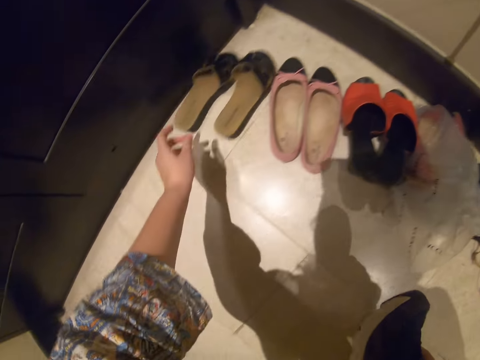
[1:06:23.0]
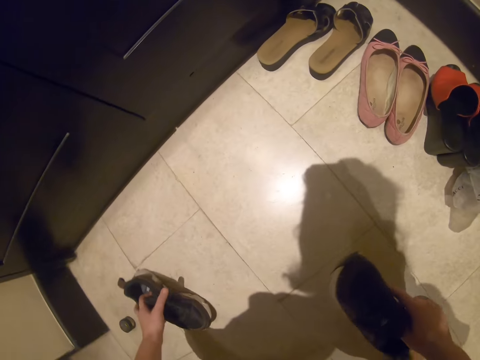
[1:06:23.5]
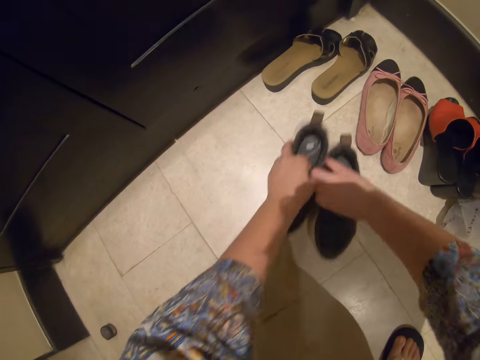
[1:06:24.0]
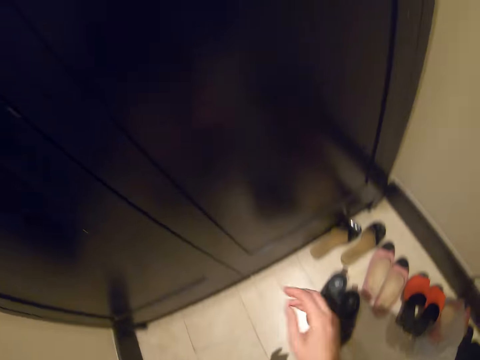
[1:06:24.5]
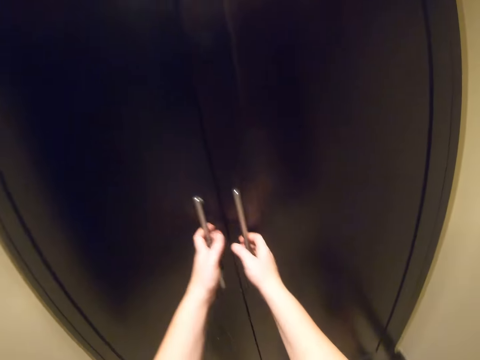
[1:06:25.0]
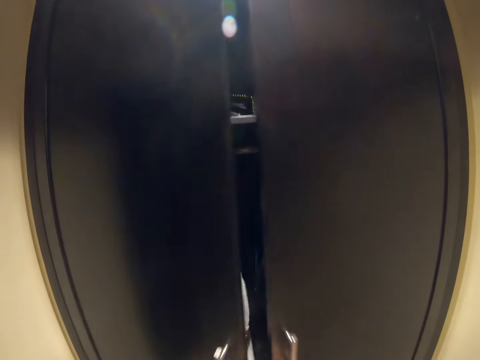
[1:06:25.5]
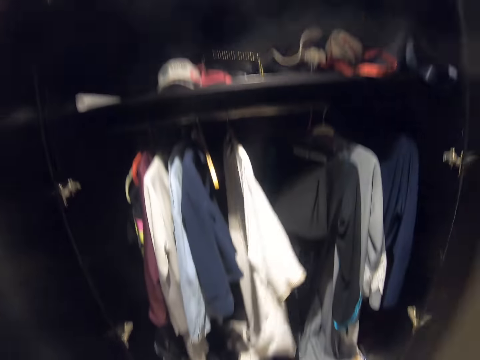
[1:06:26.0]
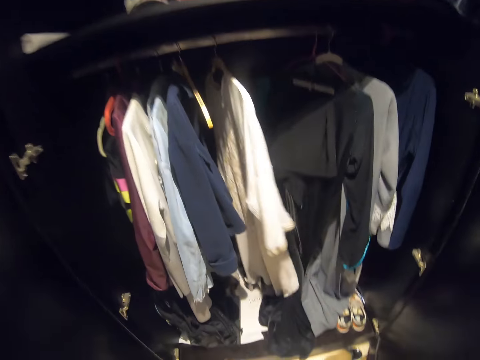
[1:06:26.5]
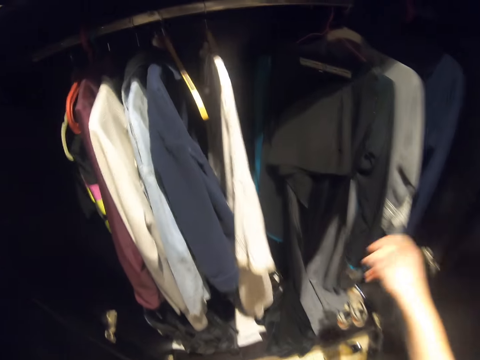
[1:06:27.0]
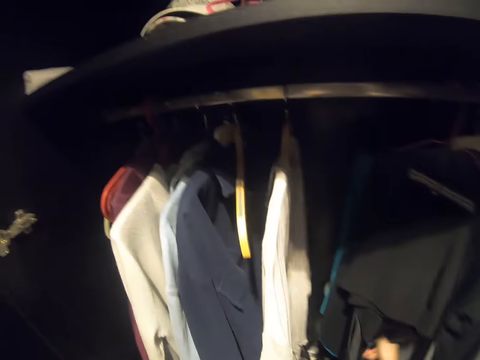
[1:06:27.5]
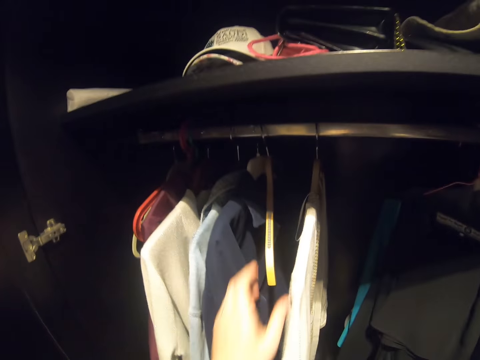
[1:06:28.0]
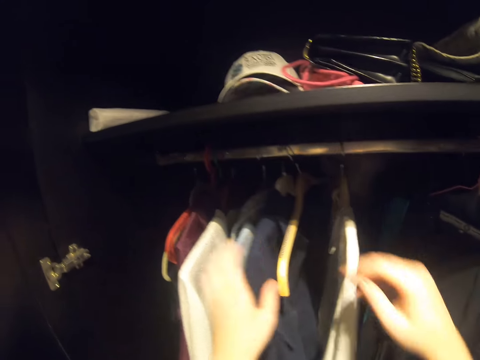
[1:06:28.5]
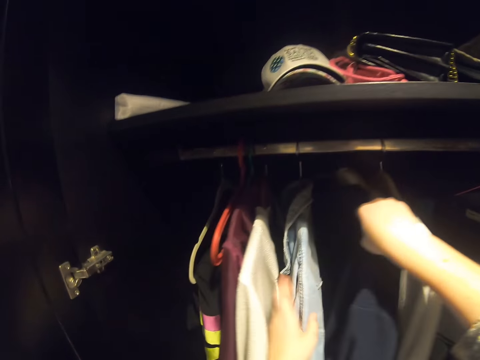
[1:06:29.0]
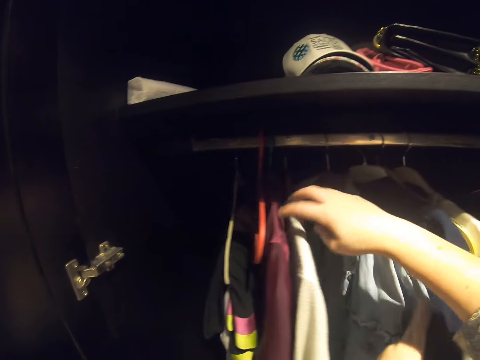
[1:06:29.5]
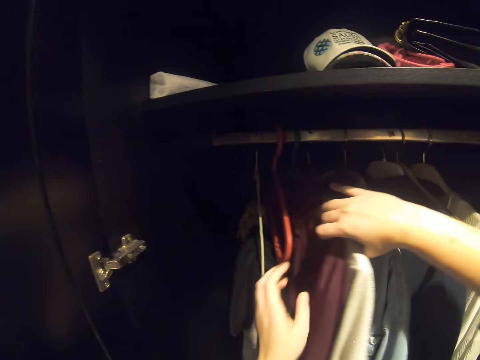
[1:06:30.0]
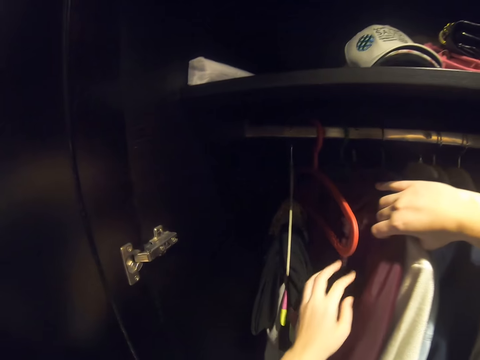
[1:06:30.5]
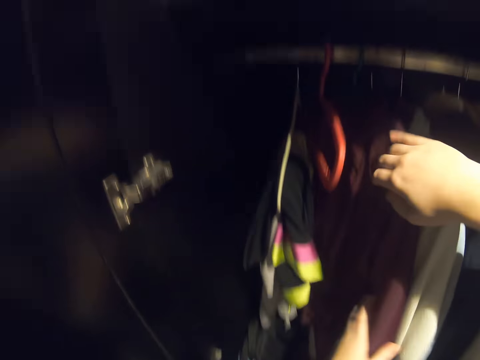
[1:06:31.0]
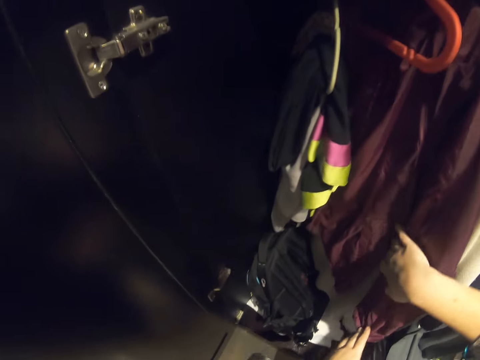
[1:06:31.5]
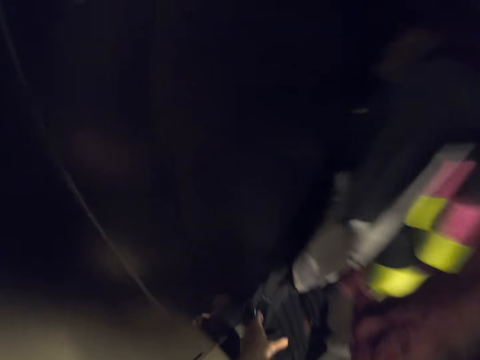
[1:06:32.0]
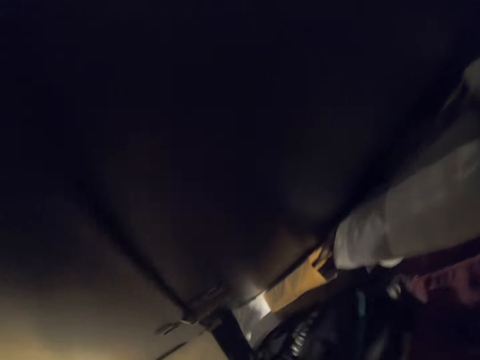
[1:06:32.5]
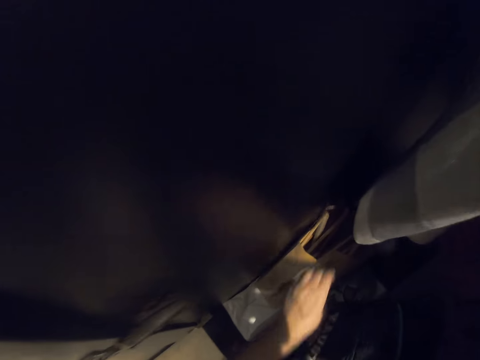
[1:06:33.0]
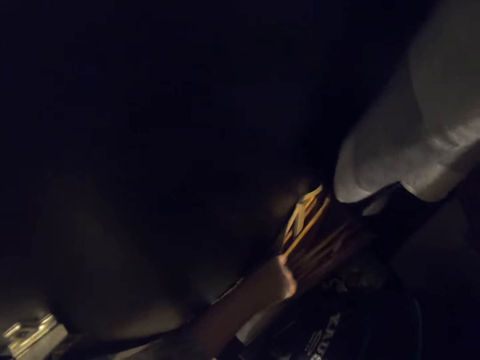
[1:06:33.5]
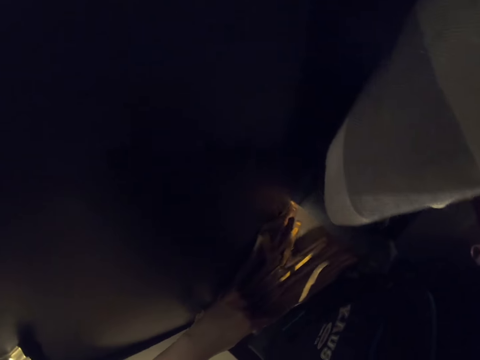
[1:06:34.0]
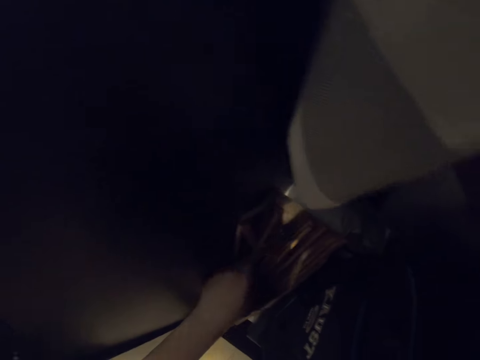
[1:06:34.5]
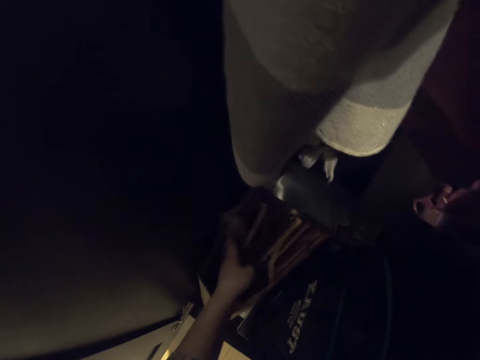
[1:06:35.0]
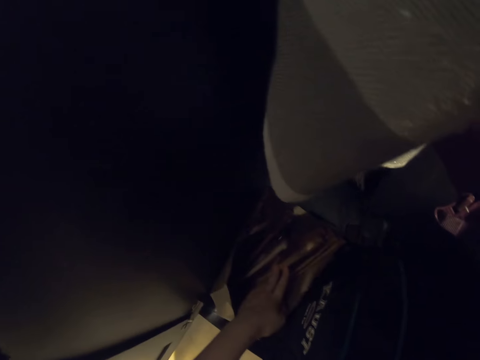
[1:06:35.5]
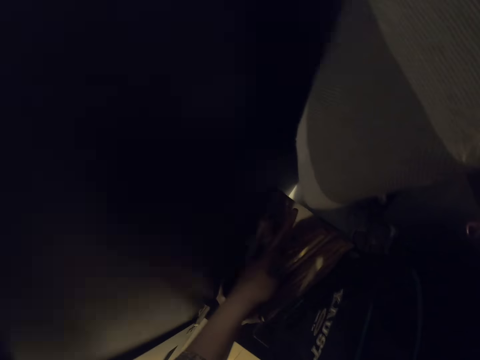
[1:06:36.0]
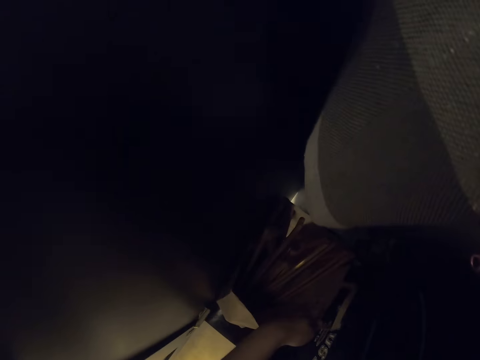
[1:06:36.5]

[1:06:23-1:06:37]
The camera wearer opens the wardrobe. They search for something in the wardrobe. They search for something in the paper bag.

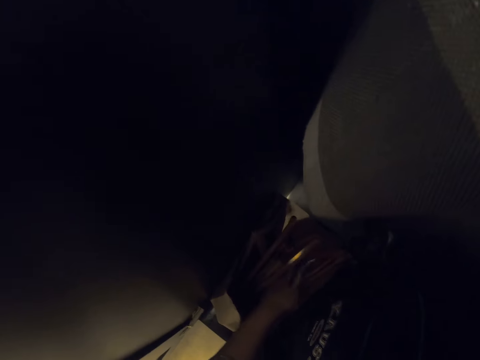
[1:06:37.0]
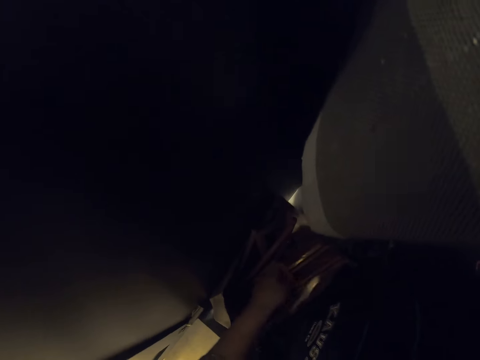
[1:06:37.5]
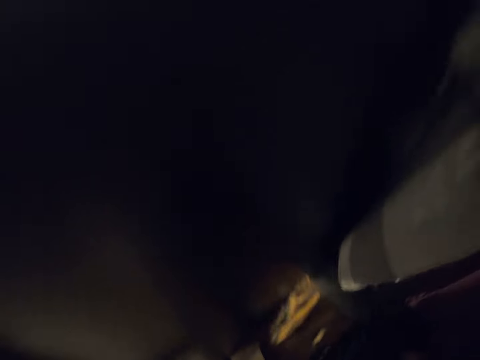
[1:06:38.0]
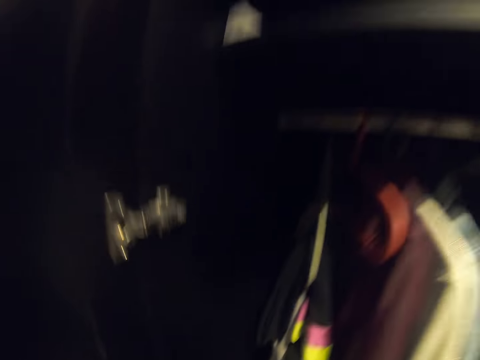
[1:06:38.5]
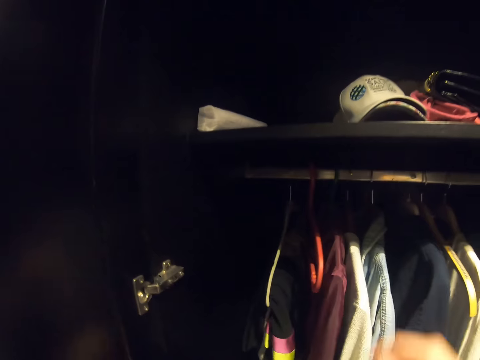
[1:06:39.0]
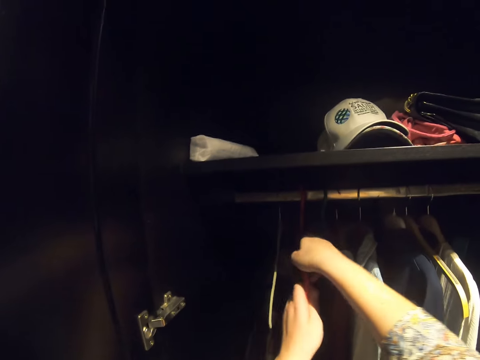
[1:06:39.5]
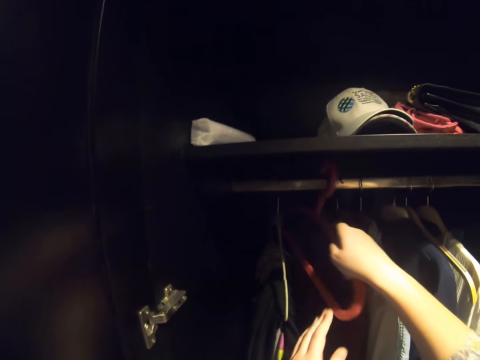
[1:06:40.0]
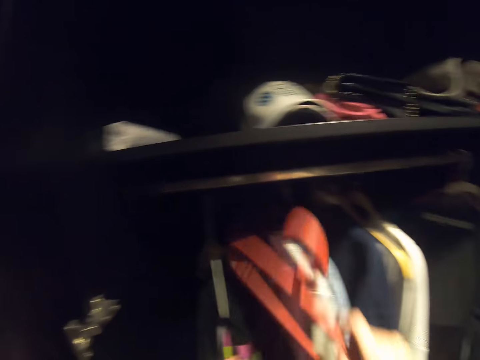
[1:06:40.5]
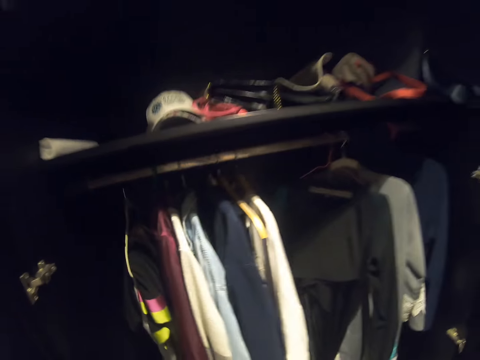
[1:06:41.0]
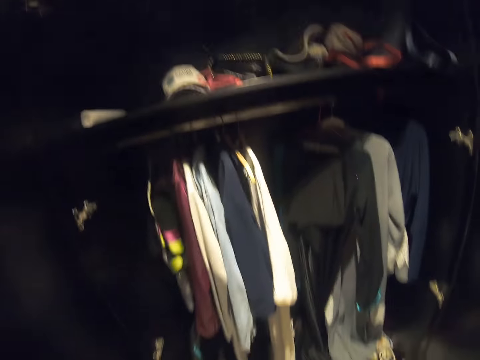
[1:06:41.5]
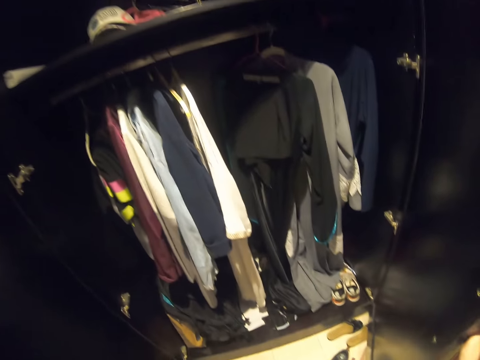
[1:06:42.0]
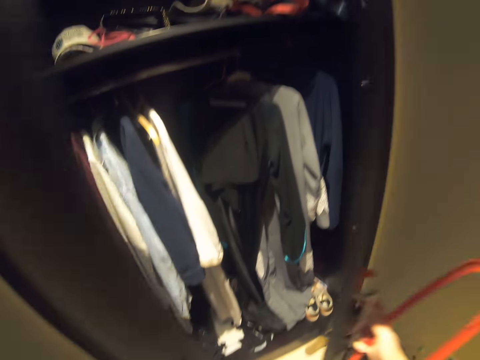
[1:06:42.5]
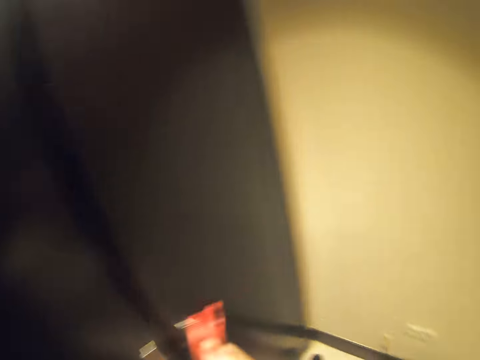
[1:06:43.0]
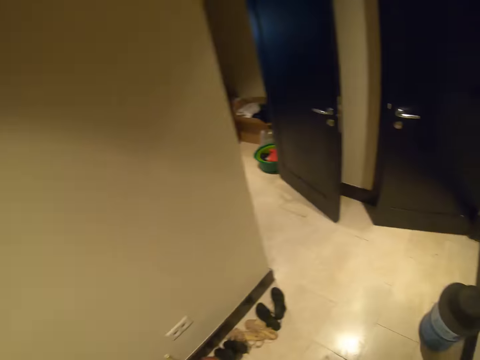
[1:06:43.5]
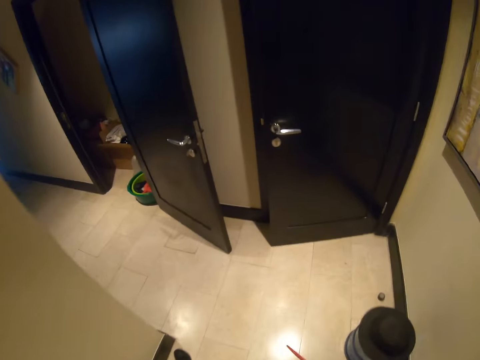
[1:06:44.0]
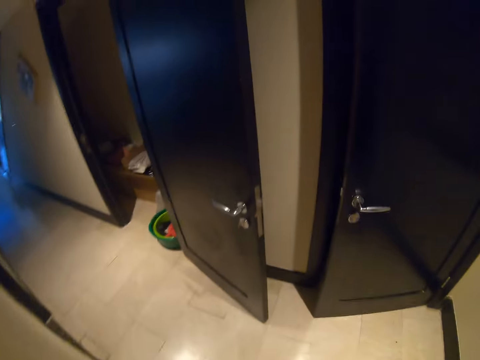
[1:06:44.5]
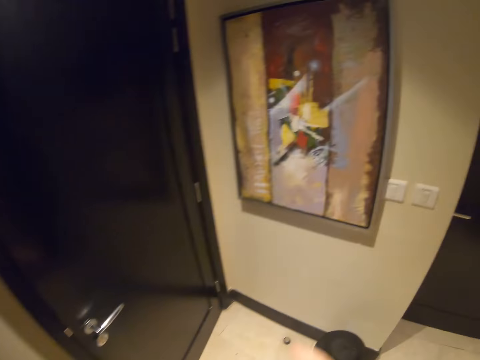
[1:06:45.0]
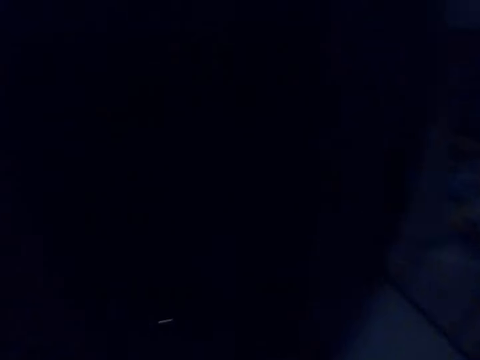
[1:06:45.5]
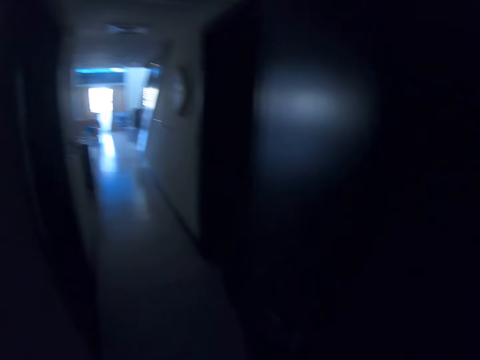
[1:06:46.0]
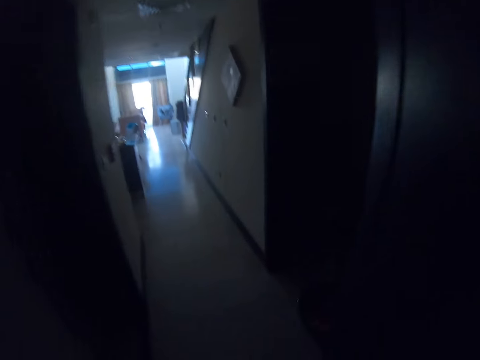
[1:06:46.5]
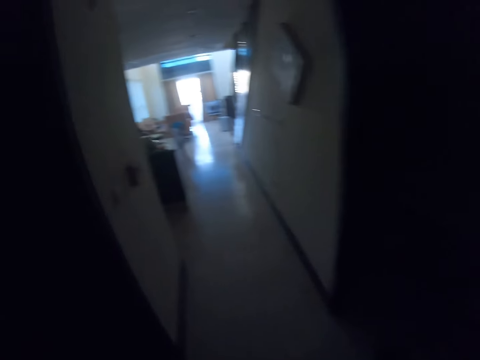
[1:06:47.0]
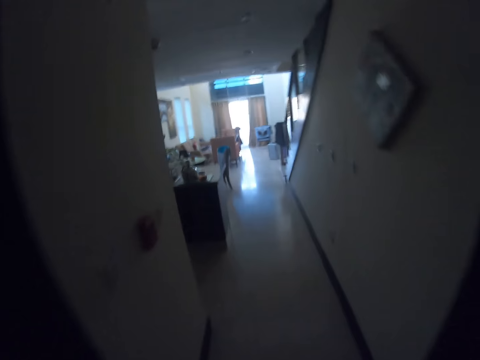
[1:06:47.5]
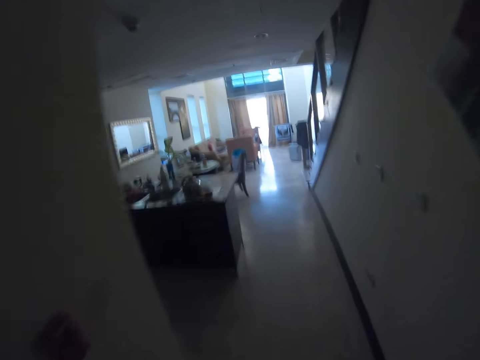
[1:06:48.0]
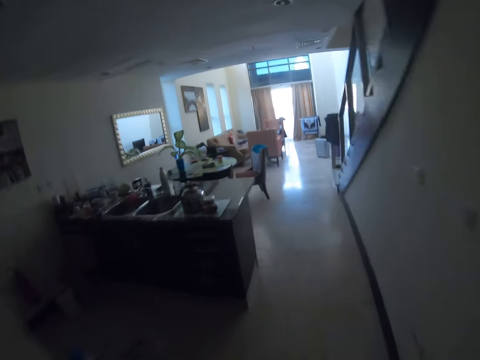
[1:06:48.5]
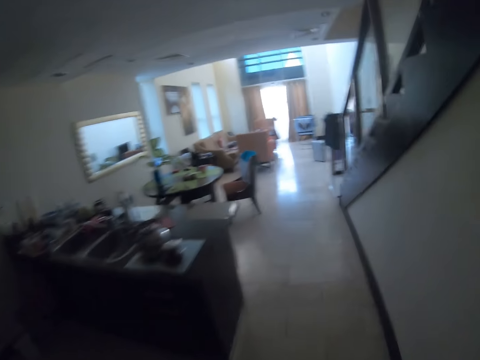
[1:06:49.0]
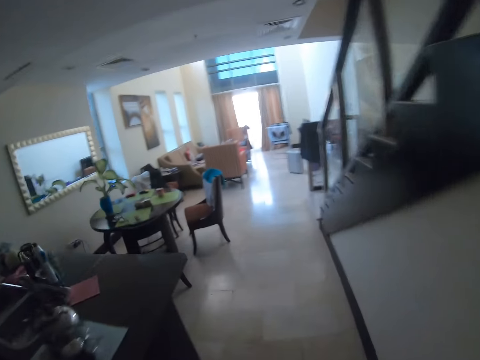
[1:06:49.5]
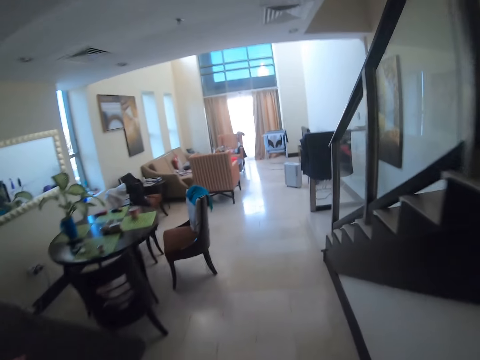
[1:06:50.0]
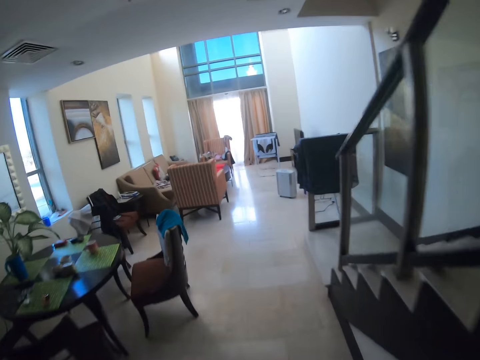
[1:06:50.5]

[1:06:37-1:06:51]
The camera wearer picks the cloth hanger in the wardrobe. She closes the wardrobe. She walks on the floor. She switches the light off with her right hand. She walks on the floor.
